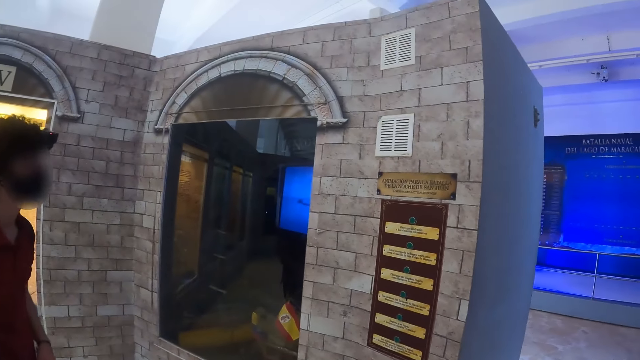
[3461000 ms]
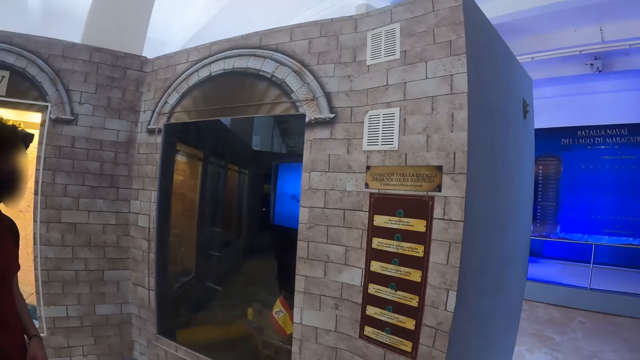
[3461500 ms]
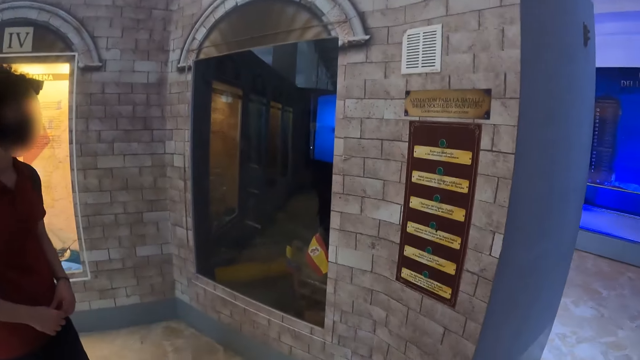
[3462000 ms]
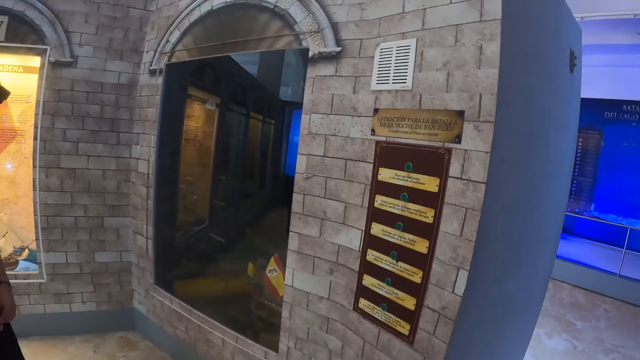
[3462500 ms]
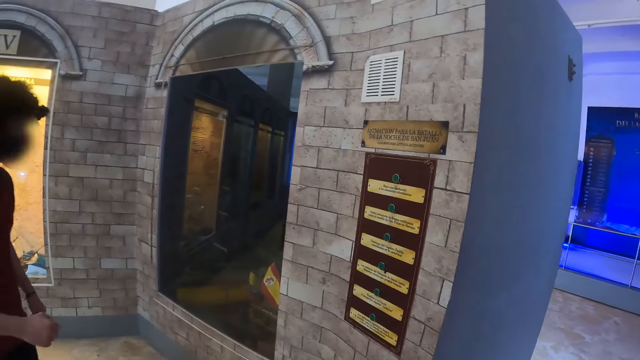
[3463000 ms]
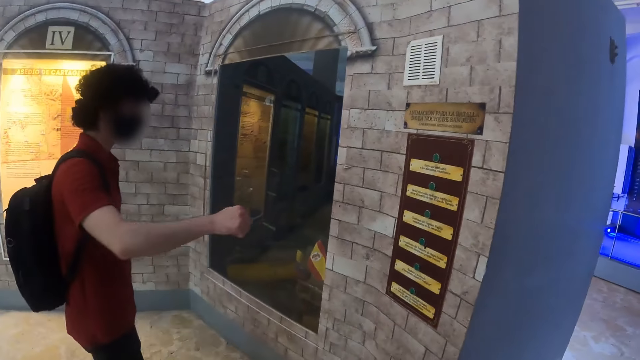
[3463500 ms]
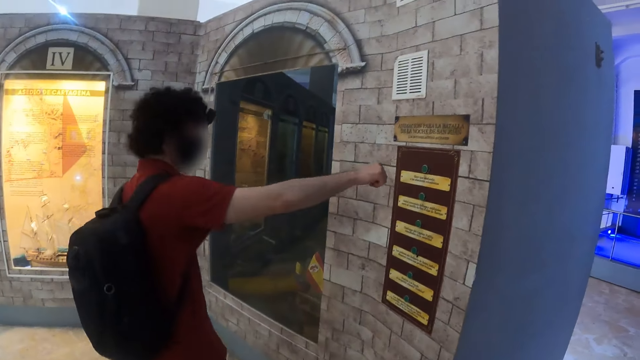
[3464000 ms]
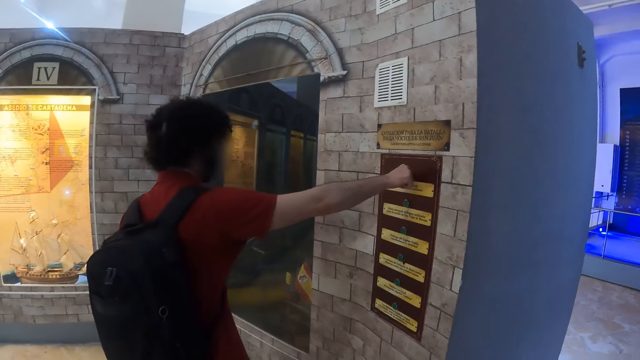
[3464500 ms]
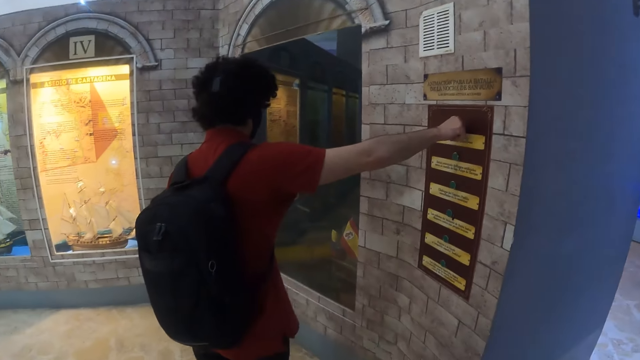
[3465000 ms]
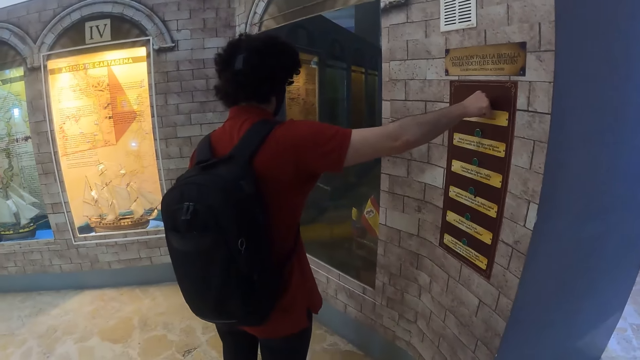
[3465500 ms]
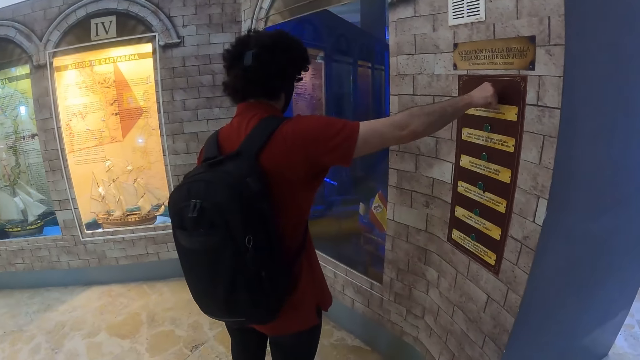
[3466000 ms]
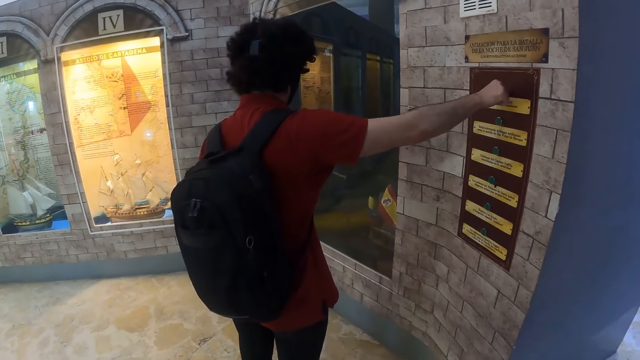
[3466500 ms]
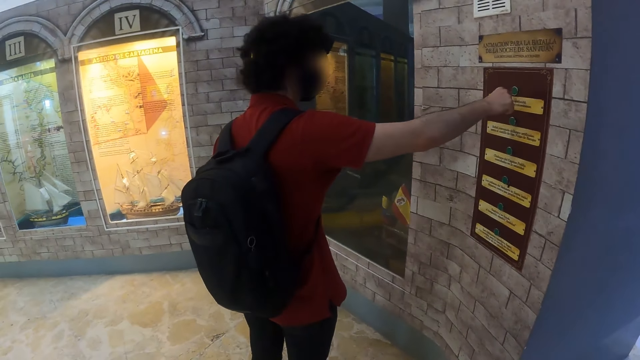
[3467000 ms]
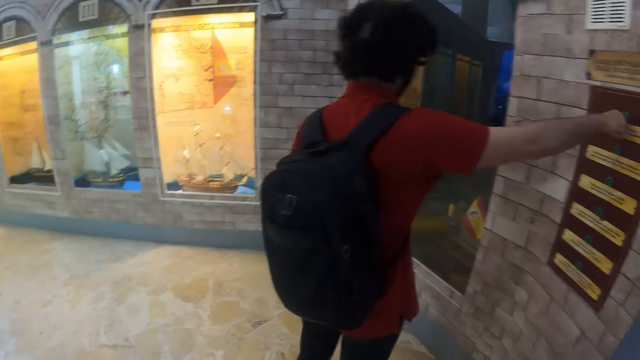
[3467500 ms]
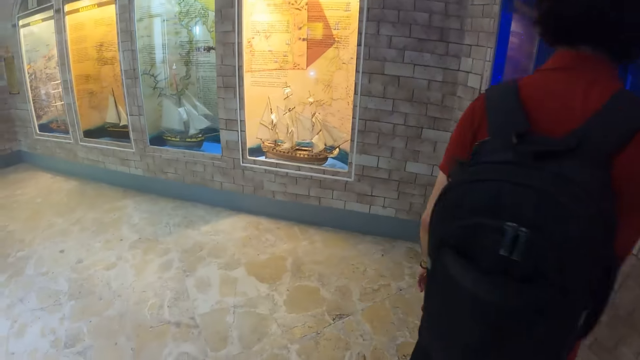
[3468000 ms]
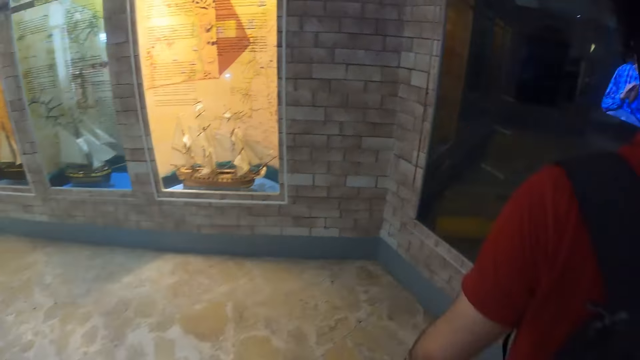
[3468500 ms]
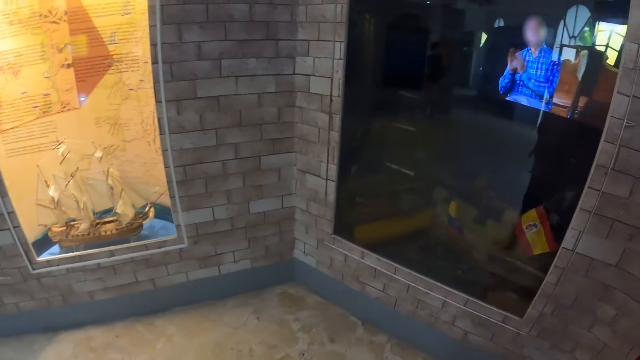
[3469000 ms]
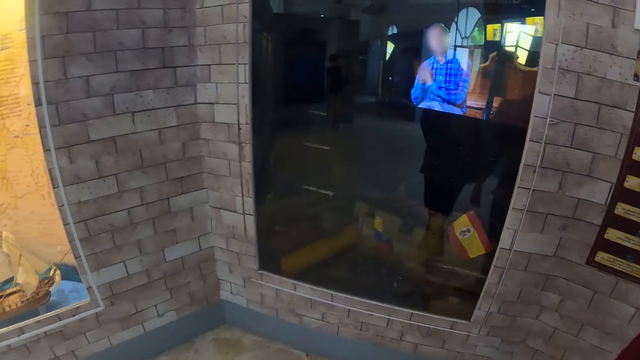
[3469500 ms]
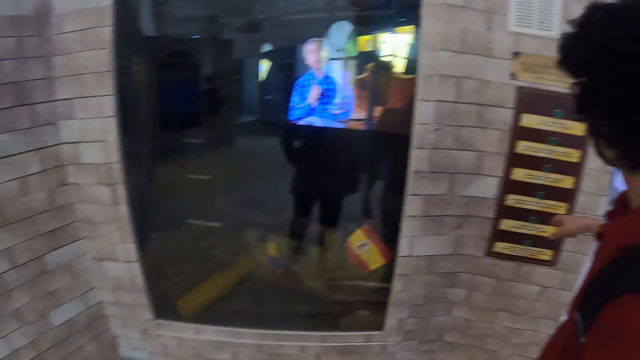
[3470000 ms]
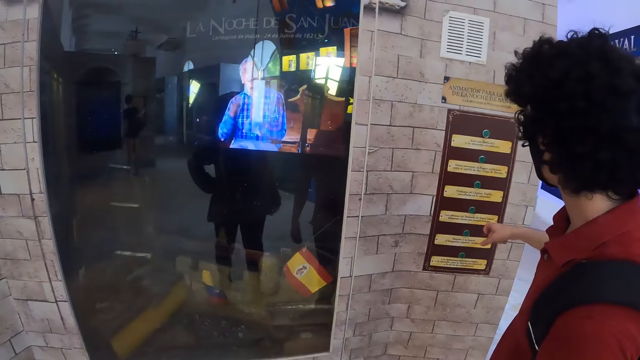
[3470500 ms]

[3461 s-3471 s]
A man presses a button. The camera wearer walks inside a mall.

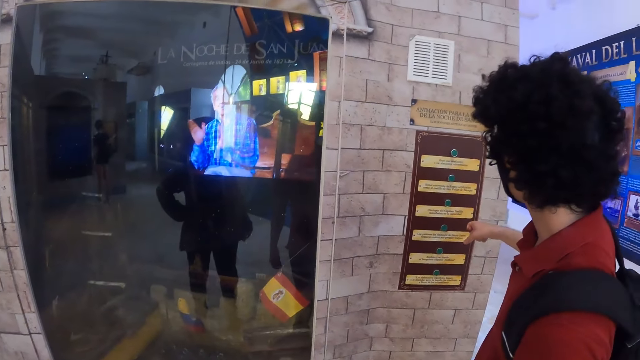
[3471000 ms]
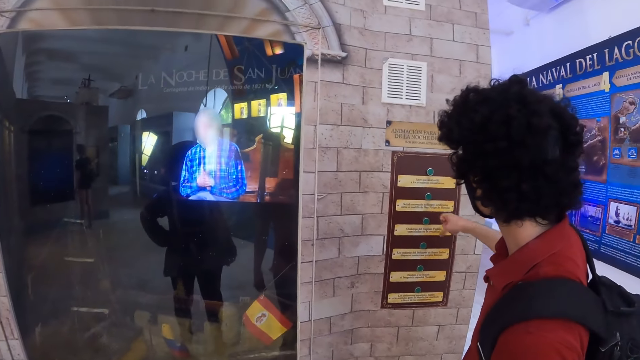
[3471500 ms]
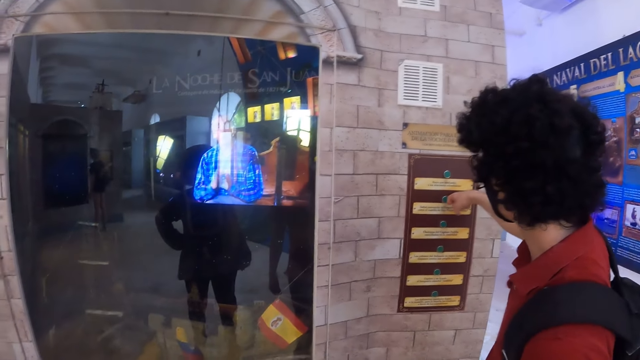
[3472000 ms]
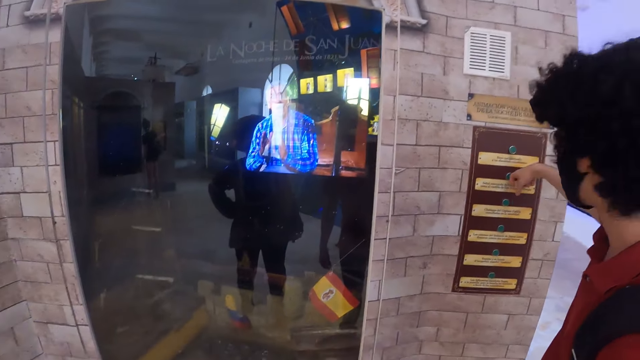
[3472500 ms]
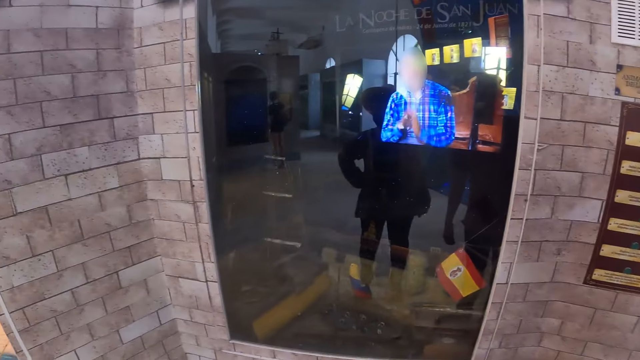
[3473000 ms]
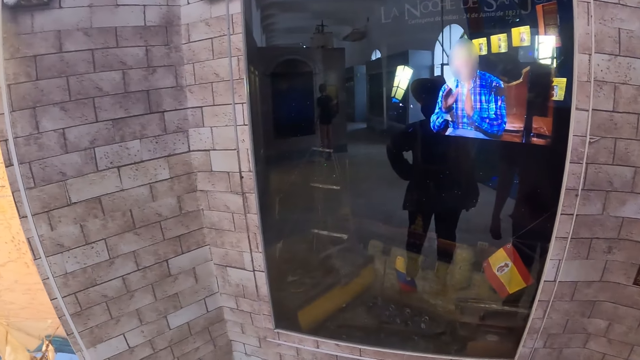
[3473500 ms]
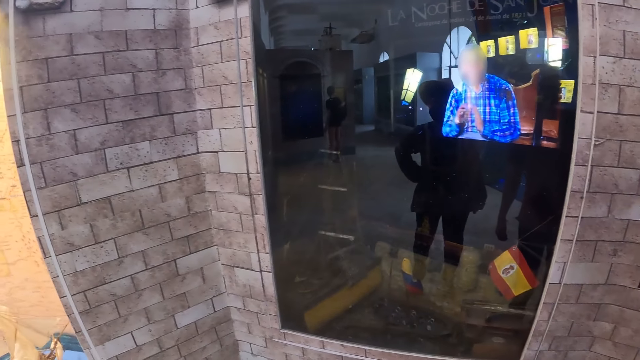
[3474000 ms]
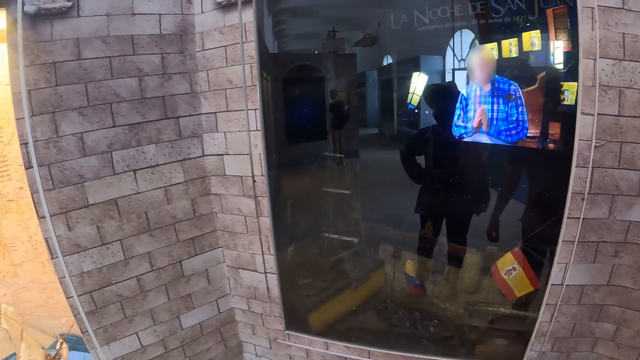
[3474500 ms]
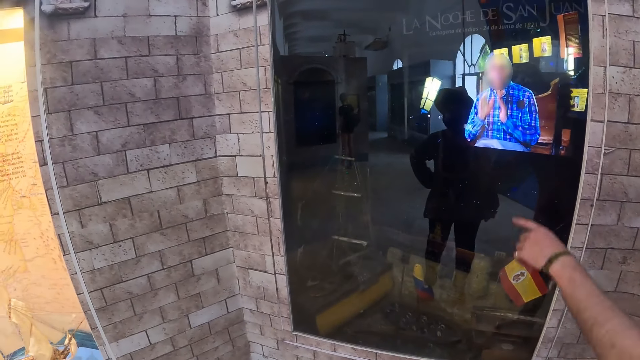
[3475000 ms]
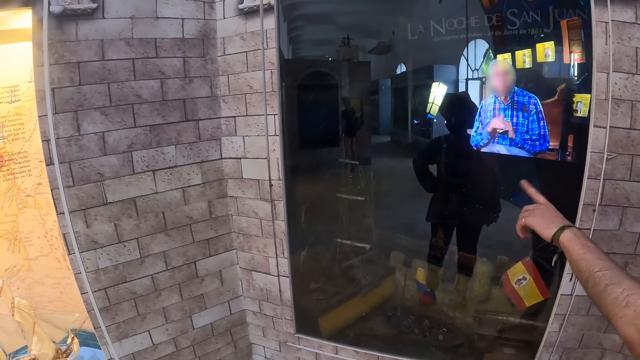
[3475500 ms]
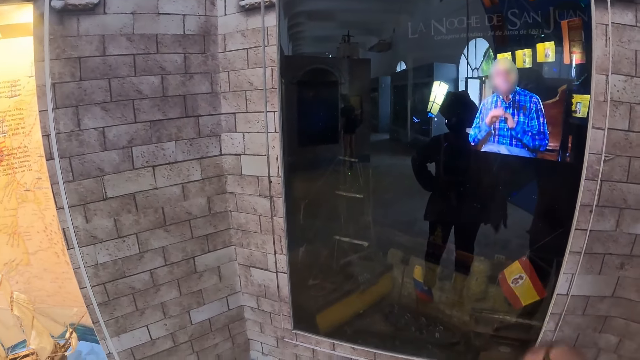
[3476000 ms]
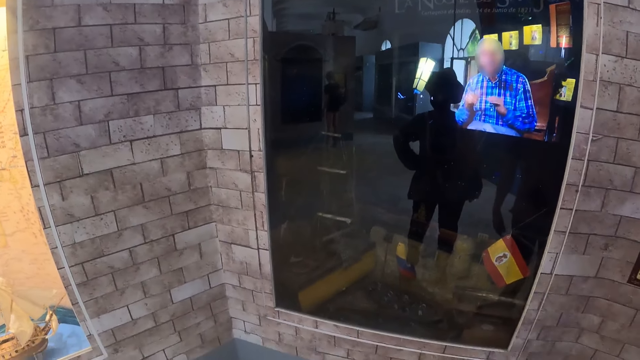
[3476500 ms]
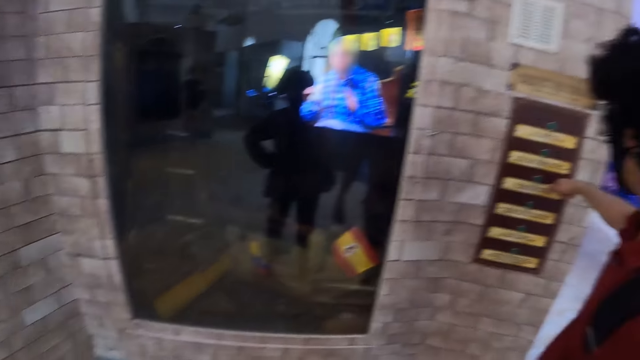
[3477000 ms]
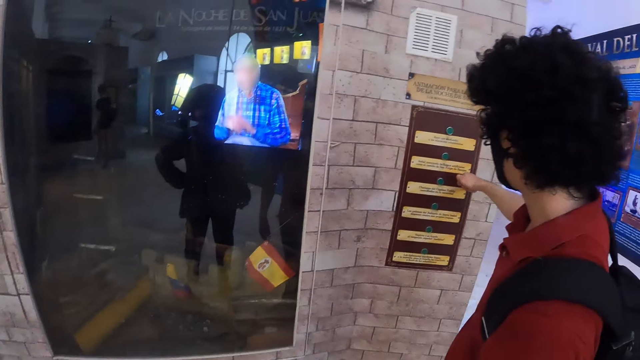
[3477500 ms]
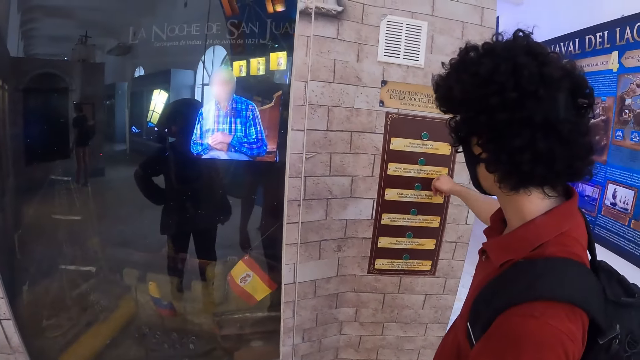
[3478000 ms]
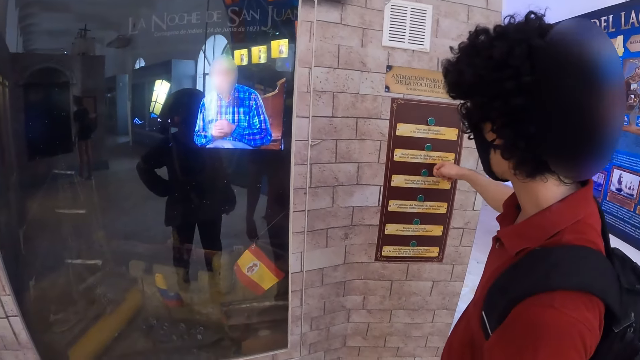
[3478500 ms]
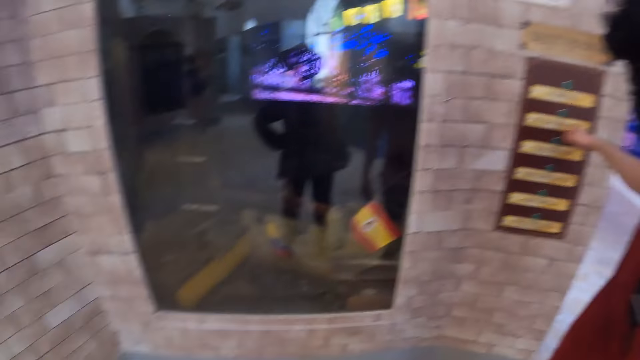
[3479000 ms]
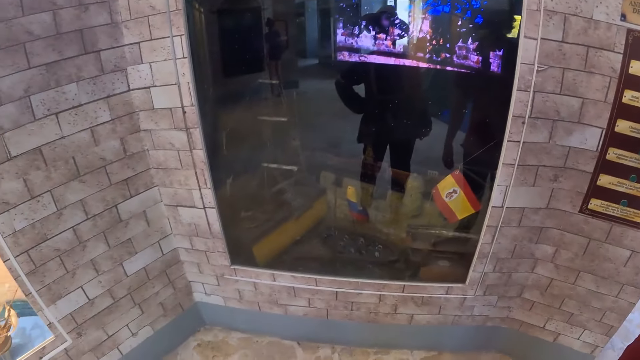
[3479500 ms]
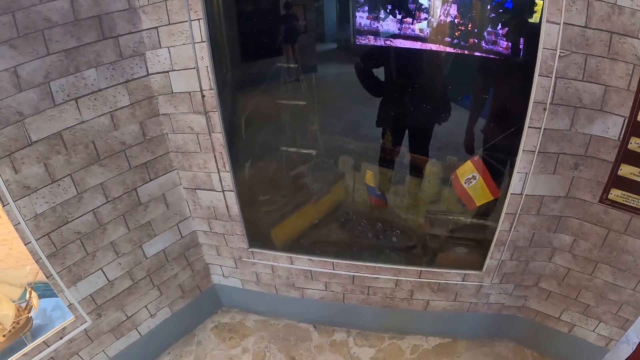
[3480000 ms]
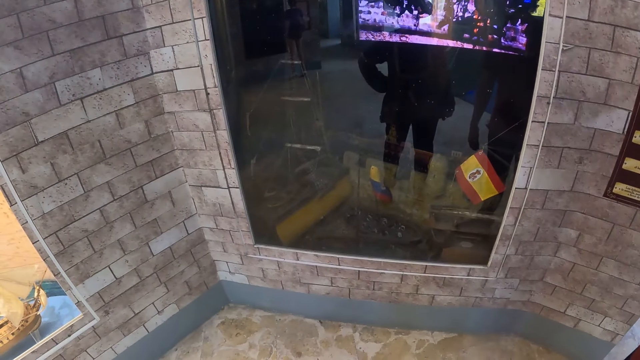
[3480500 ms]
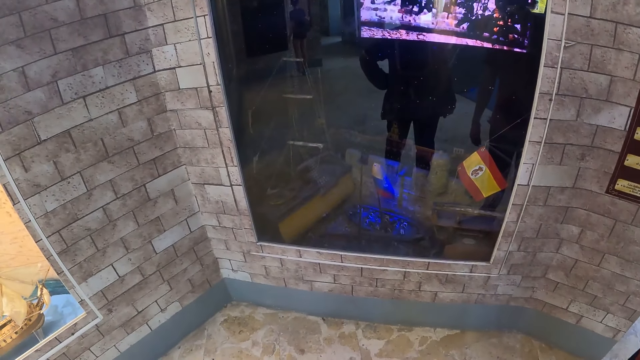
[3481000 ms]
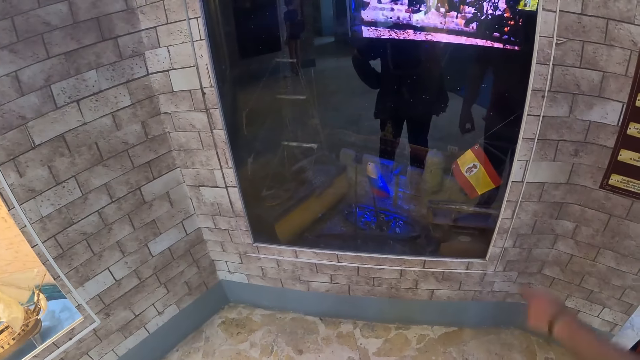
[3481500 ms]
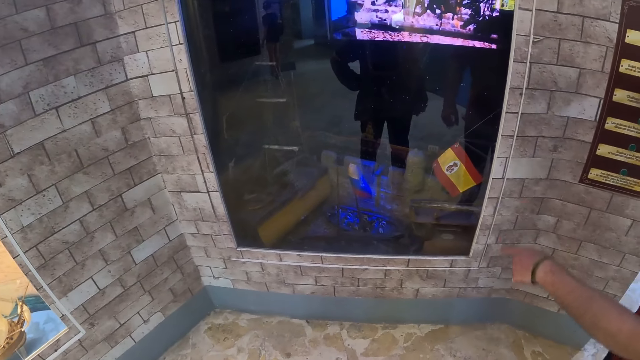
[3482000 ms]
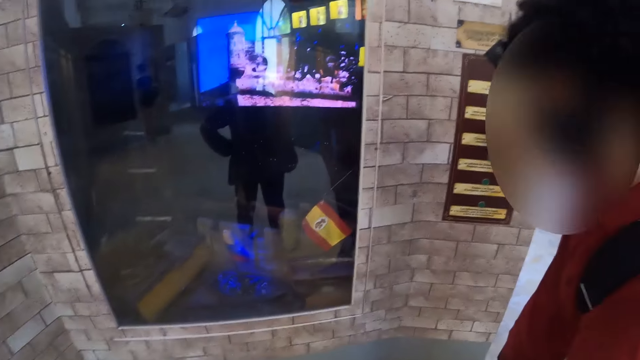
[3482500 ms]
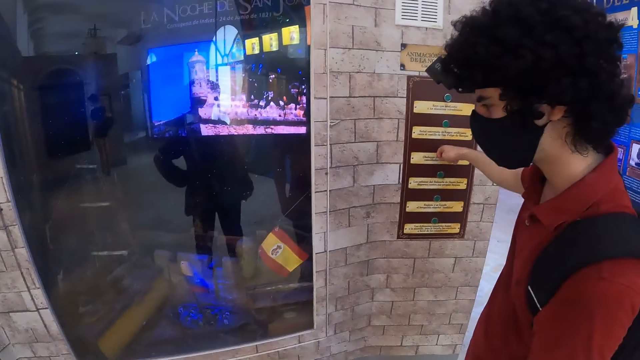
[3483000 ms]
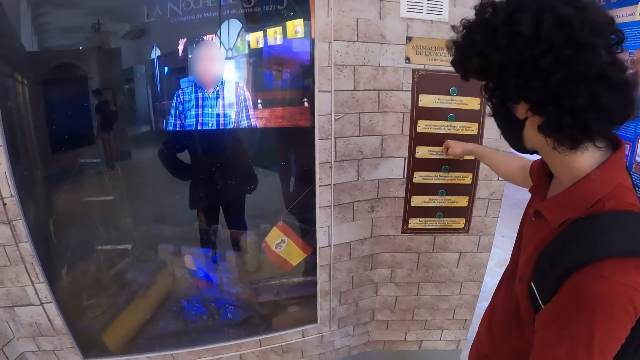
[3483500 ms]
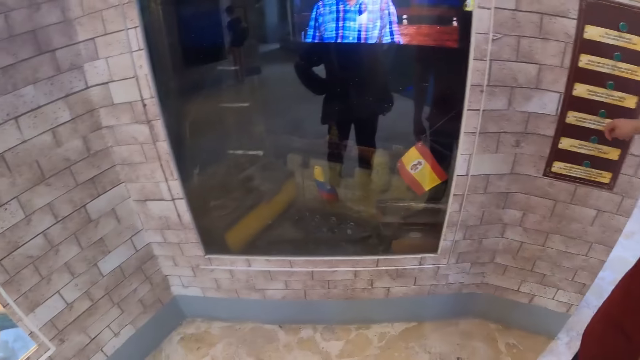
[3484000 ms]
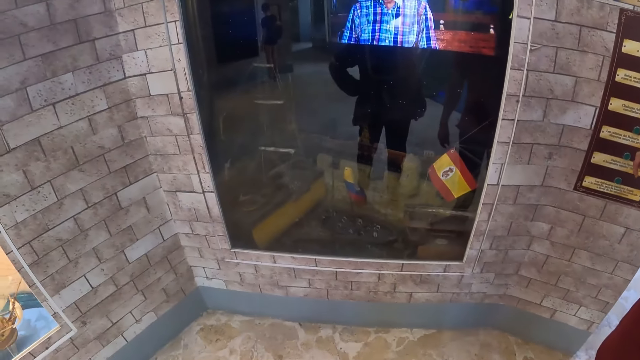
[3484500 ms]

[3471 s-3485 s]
A man presses a button, and points at the mirror. The camera wearer looks at the museum board. The man points at the mirror.
